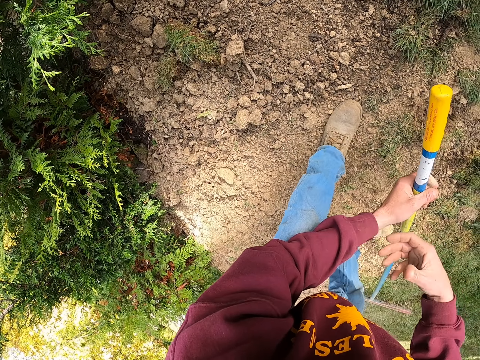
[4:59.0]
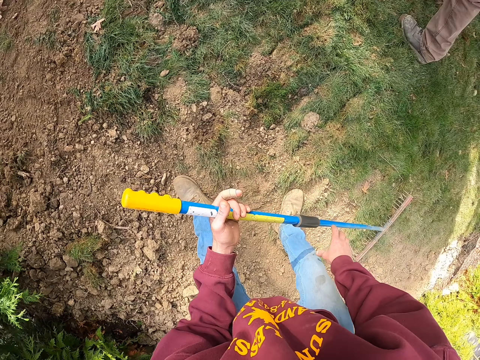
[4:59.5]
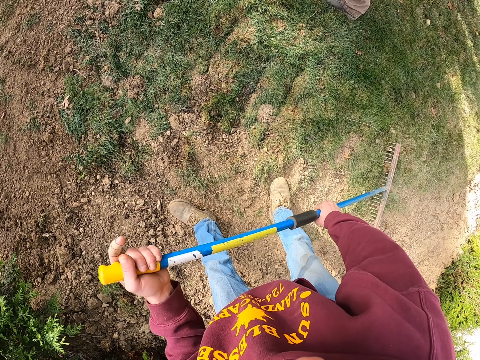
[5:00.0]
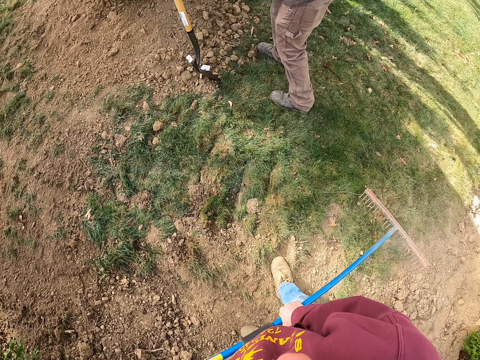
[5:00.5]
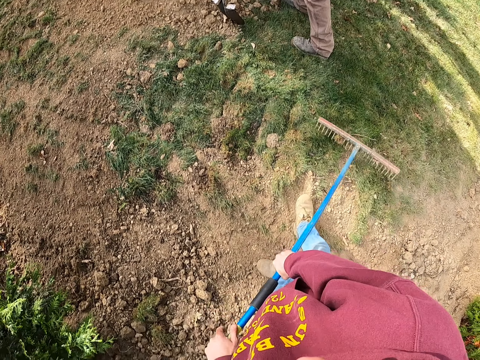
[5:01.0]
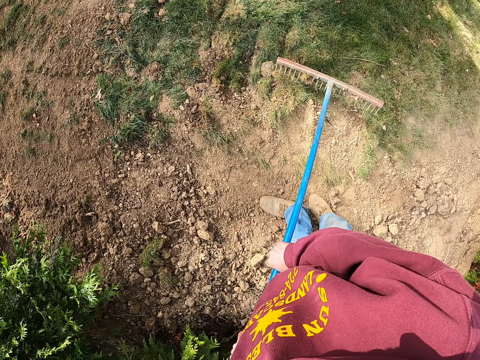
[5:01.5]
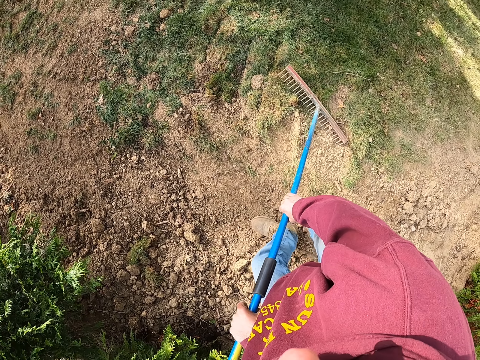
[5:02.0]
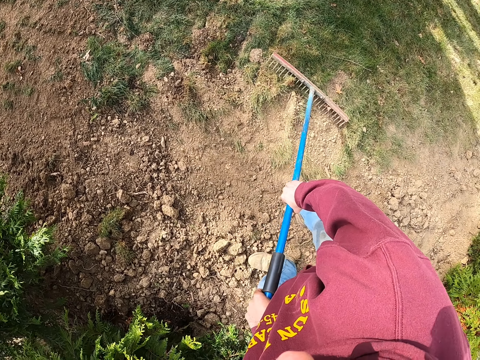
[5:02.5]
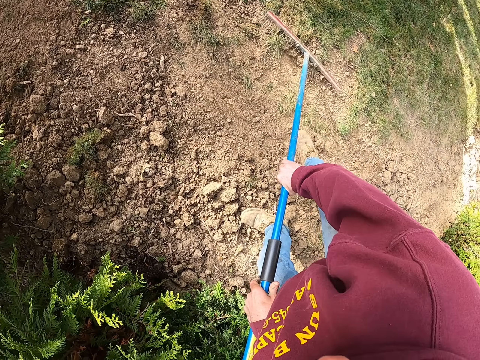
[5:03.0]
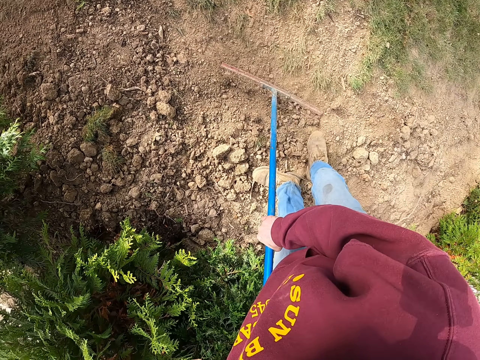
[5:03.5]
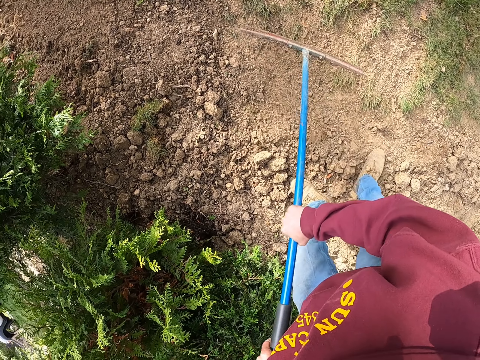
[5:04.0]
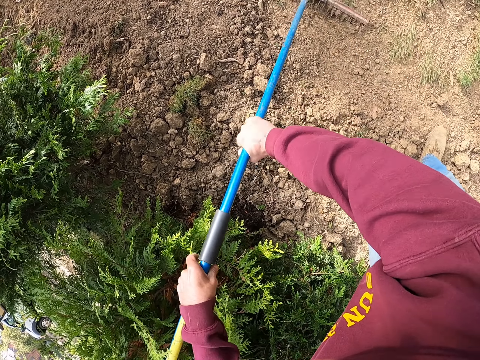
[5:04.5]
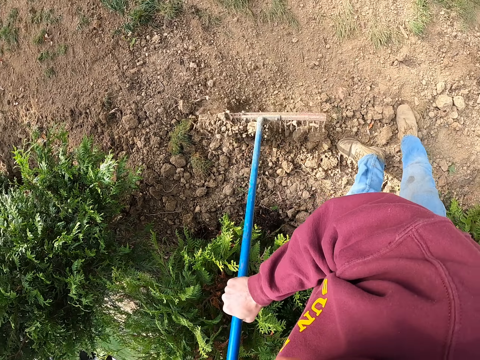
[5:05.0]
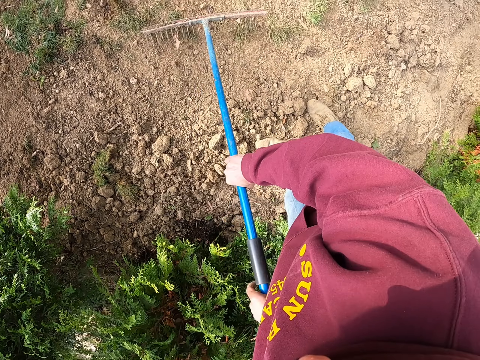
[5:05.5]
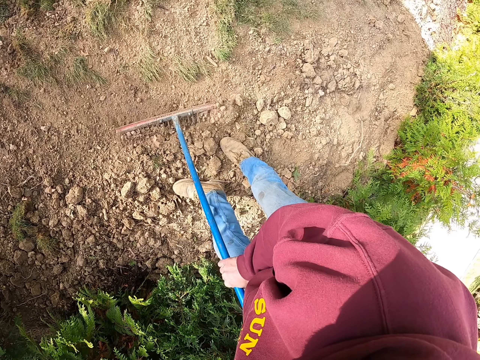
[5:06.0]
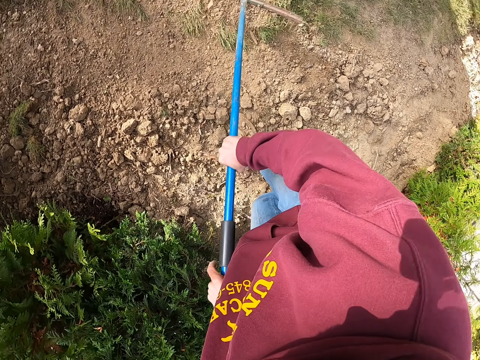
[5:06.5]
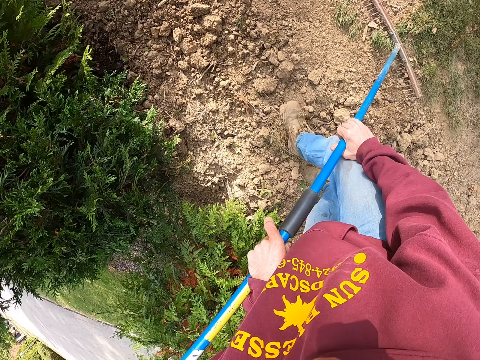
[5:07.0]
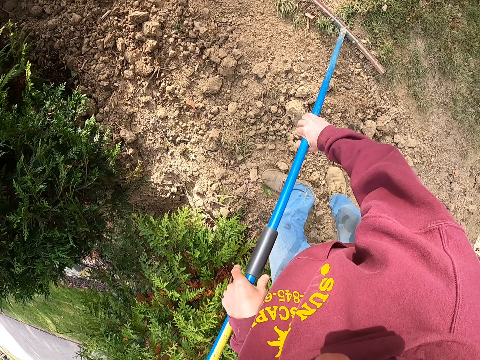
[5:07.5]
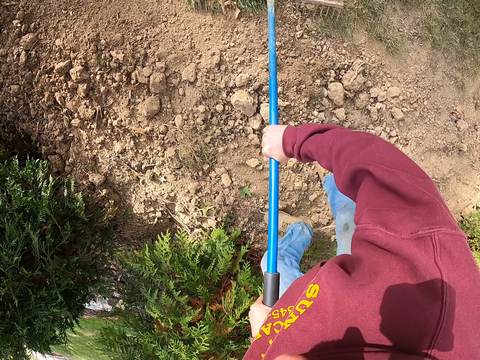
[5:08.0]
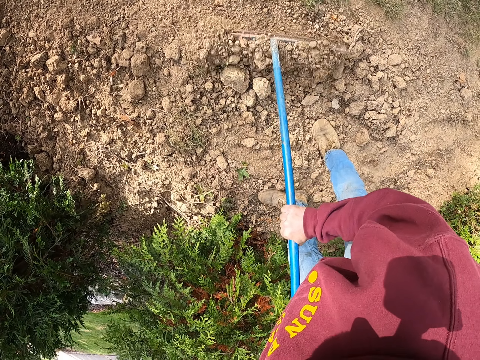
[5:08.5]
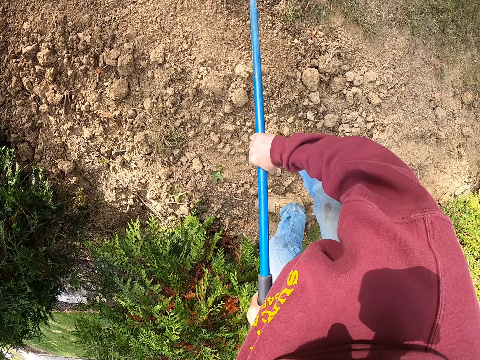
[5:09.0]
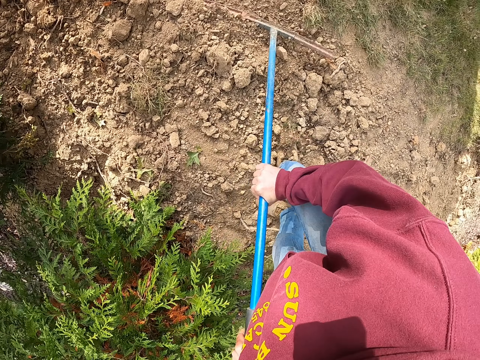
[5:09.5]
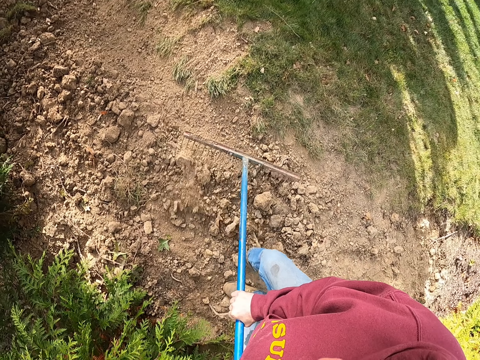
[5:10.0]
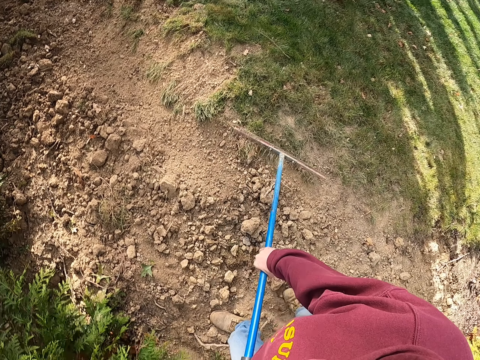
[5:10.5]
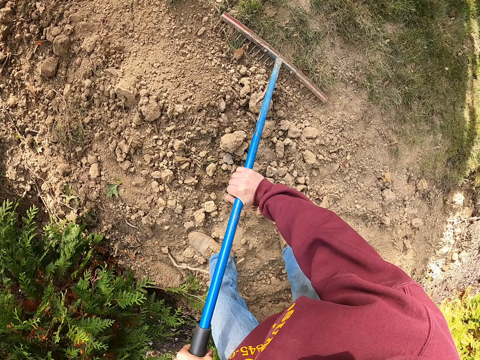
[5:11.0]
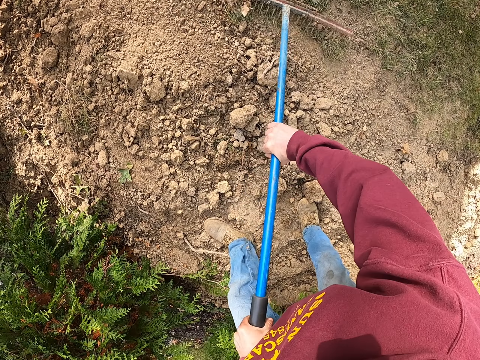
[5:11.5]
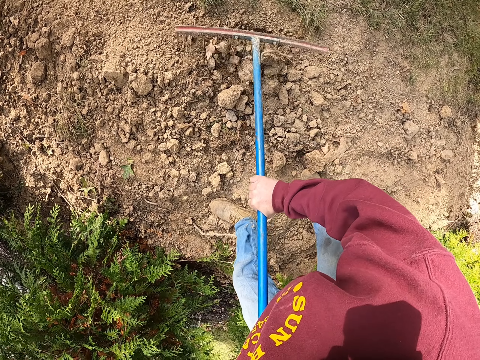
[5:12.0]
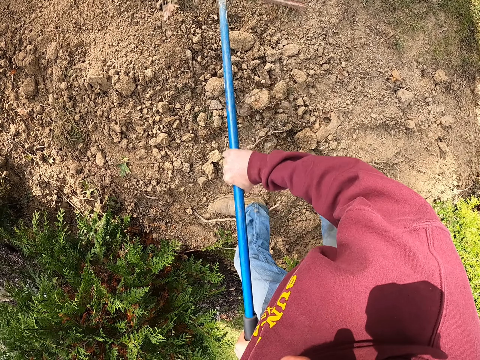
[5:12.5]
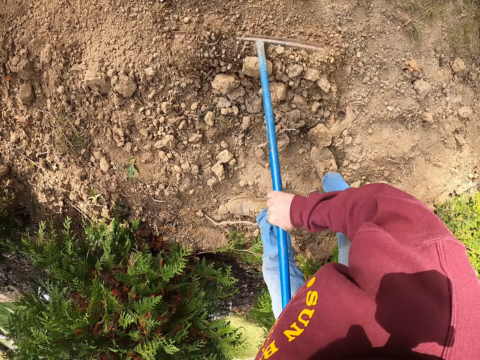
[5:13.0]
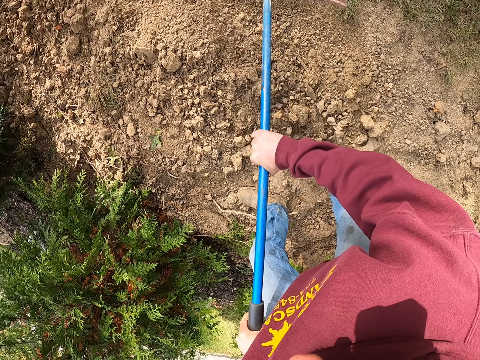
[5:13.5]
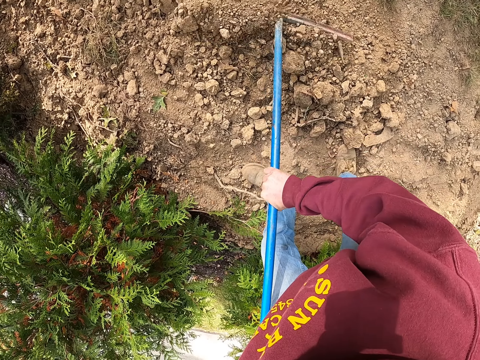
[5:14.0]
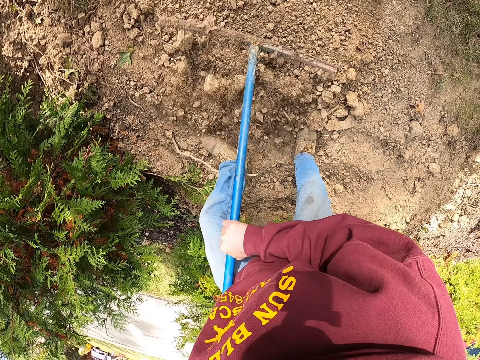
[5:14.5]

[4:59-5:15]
The camera wearer throws soil with the right hand. They move around. A man stands close to the camera wearer. The camera wearer picks up a rake. They move around. They pull the soil on the ground with the rake. They take the soil with the rake. They move around. They pull the soil on the ground with the rake. They look around. The man stands close to the camera wearer. The camera wearer pulls the soil on the ground with the rake.

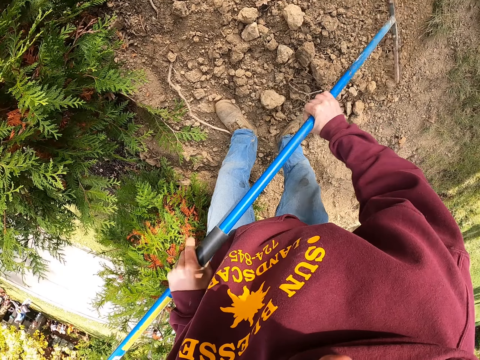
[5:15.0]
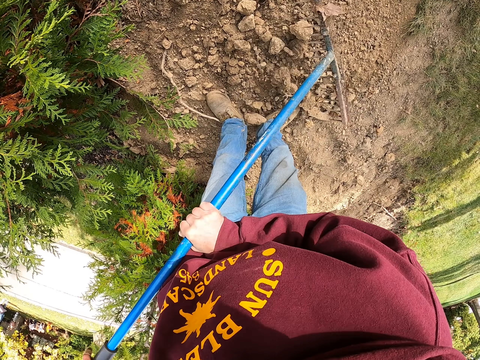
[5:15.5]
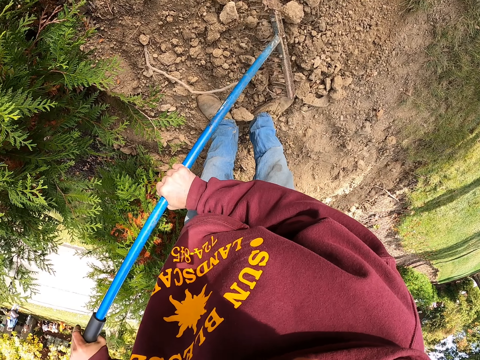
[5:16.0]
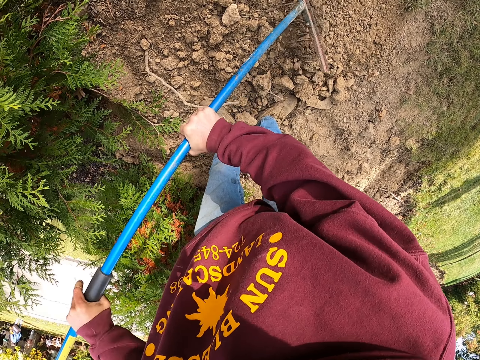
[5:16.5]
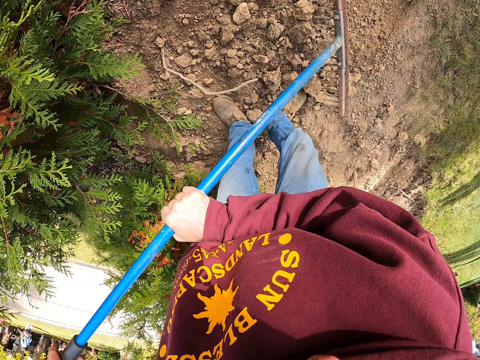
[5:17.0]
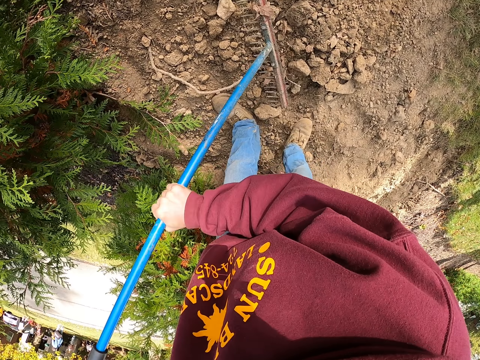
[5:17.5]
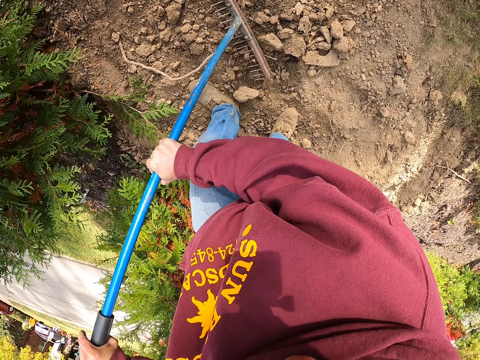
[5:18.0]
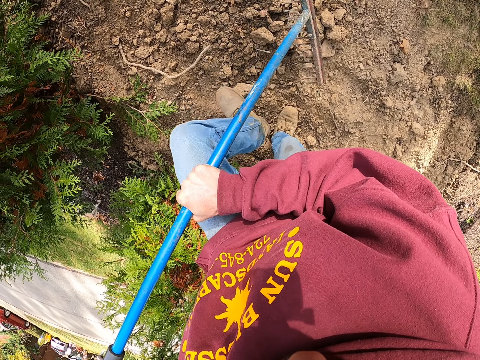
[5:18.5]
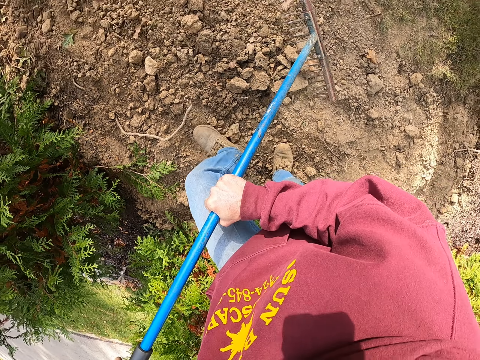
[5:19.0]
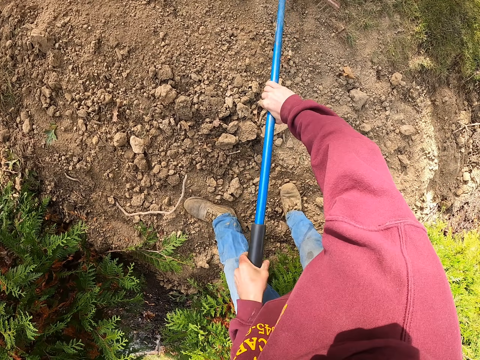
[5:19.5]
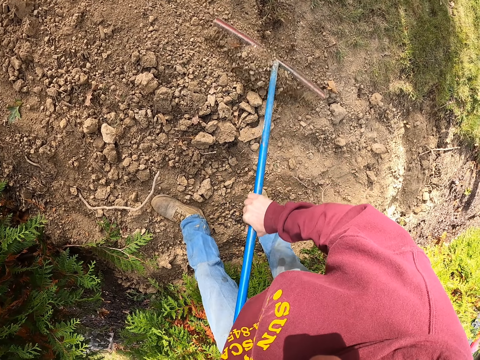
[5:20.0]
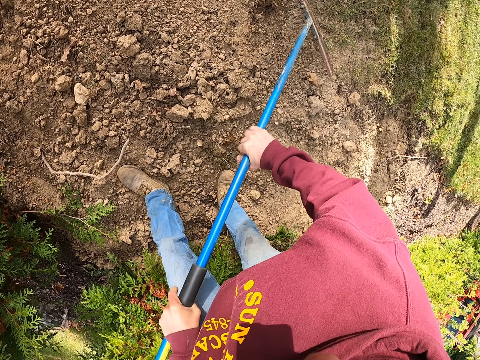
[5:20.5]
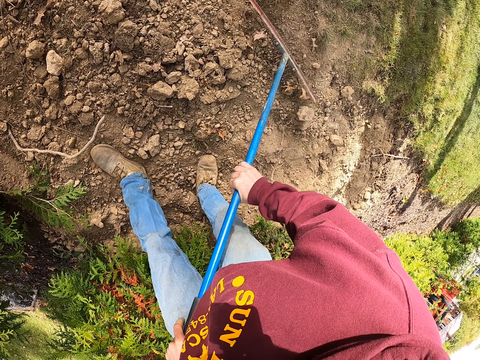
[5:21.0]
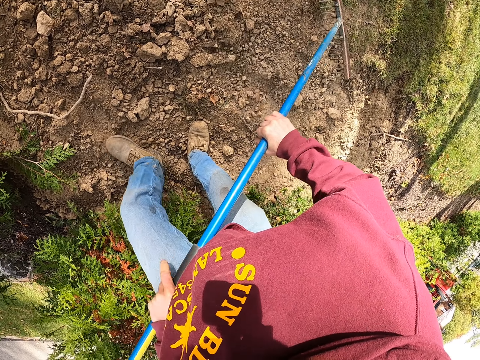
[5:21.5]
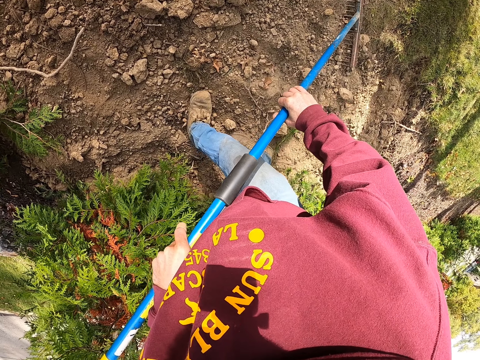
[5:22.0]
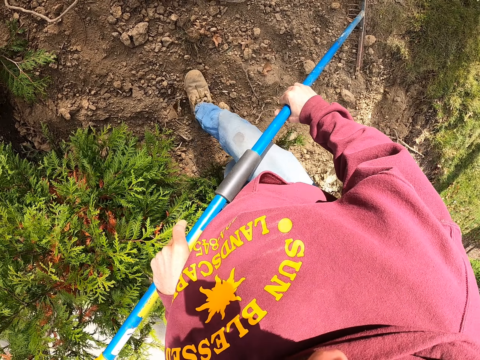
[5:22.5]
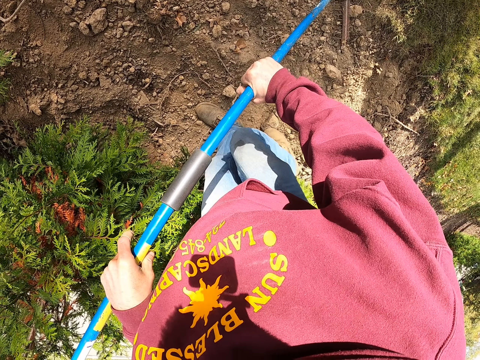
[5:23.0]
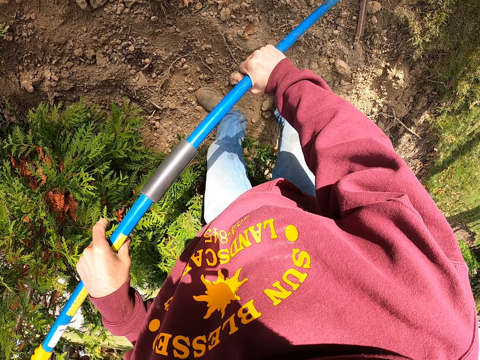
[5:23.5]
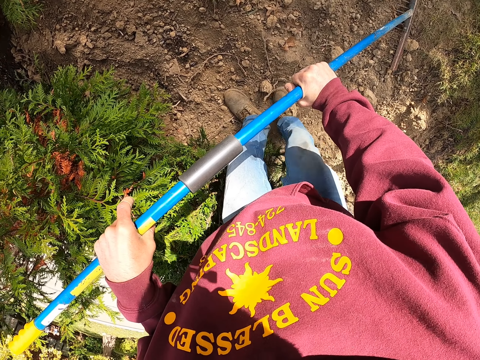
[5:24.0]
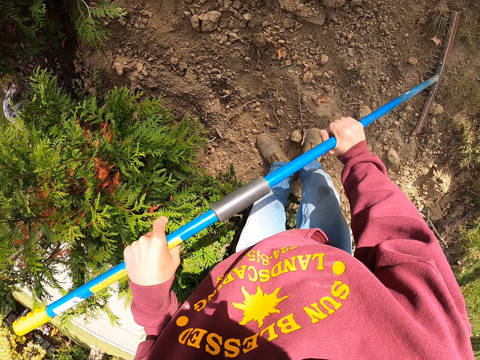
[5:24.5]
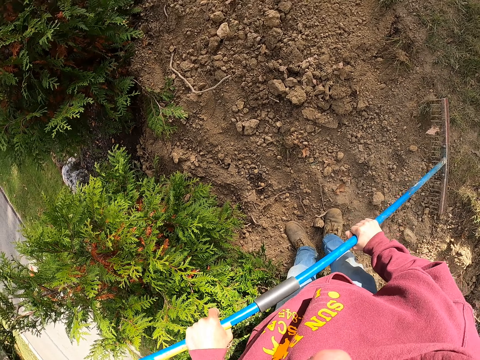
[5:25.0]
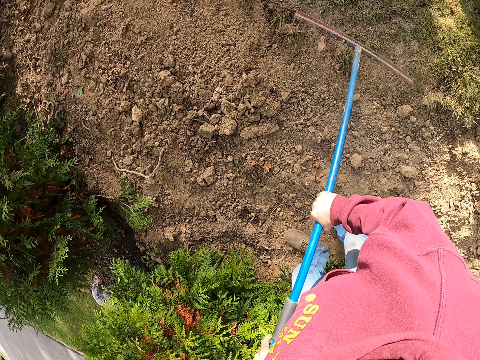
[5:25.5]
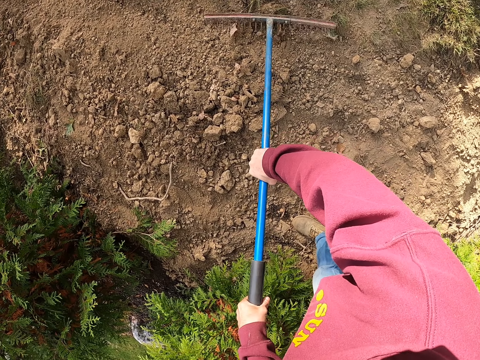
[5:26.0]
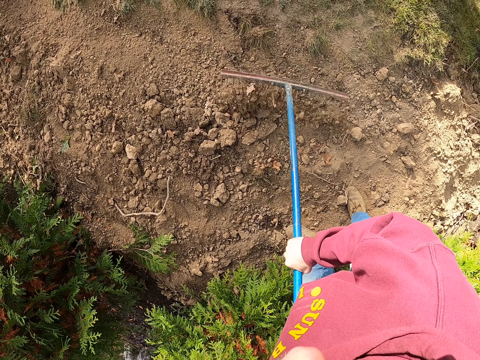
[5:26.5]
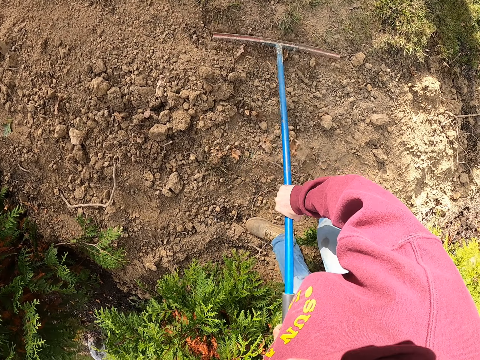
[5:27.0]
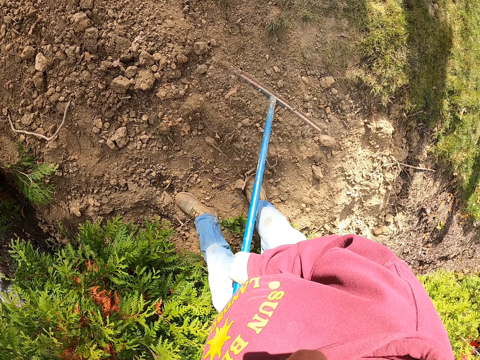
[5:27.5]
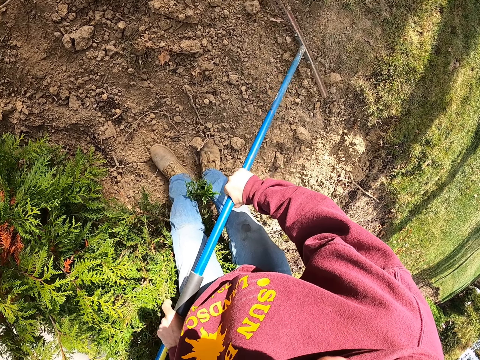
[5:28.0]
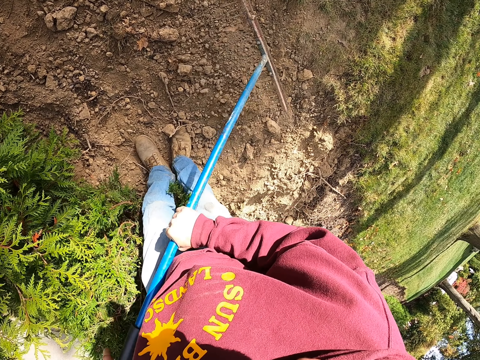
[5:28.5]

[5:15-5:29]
The camera wearer crashes soil on the ground with a rake. They crash the soil on the ground with a leg. They pull the soil on the ground with the rake. They move around. They crash the soil on the ground with the leg. They move around. They pull the soil on the ground with the rake.
